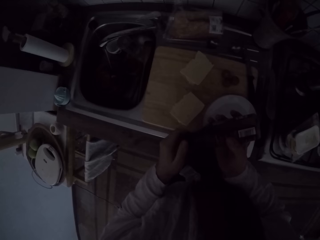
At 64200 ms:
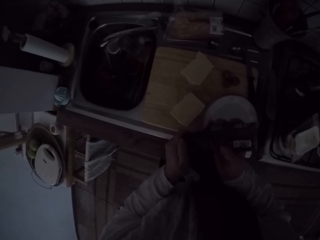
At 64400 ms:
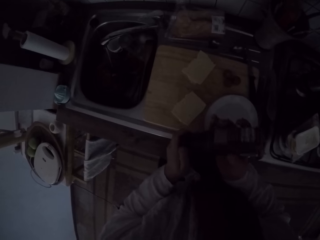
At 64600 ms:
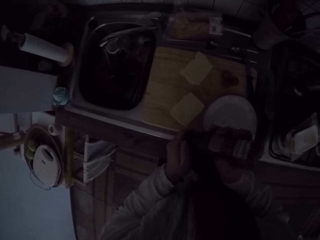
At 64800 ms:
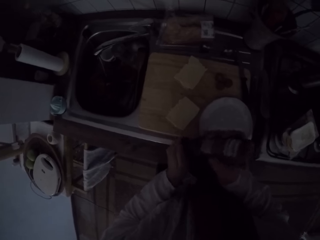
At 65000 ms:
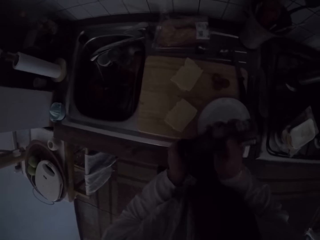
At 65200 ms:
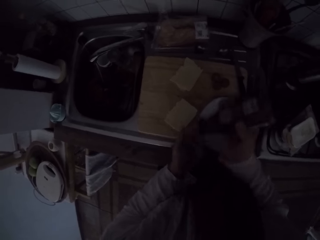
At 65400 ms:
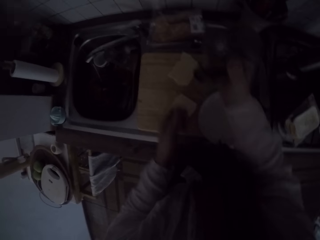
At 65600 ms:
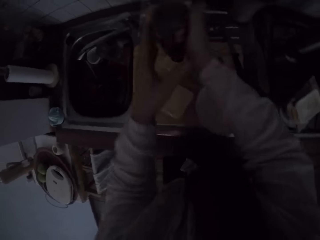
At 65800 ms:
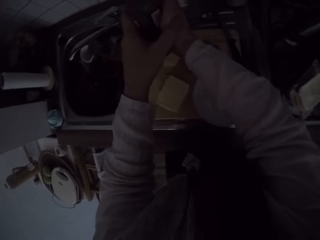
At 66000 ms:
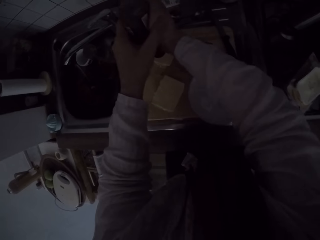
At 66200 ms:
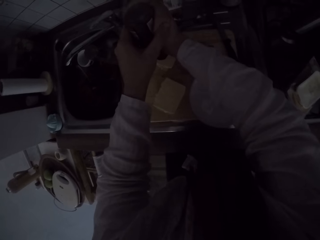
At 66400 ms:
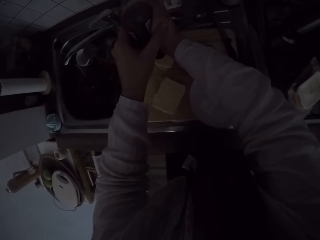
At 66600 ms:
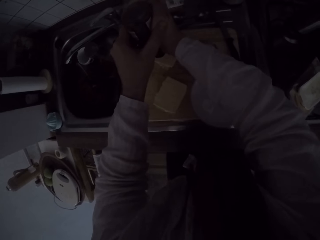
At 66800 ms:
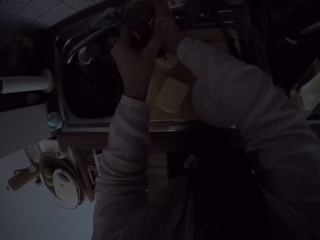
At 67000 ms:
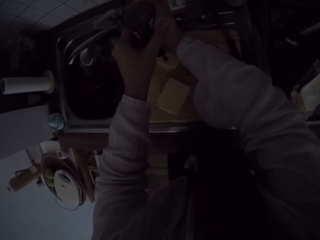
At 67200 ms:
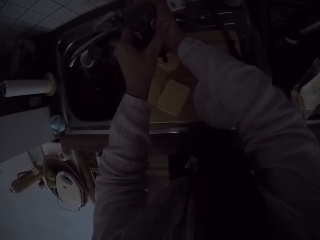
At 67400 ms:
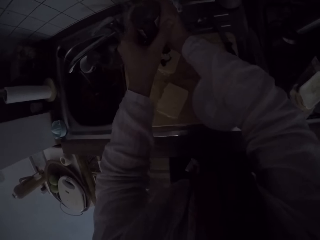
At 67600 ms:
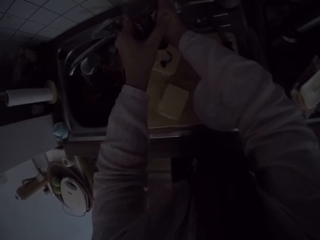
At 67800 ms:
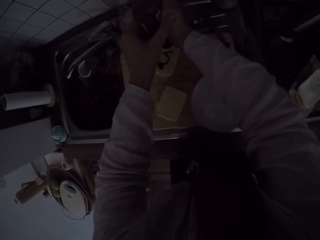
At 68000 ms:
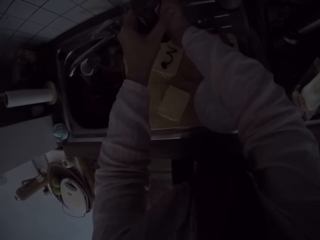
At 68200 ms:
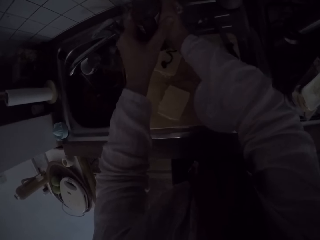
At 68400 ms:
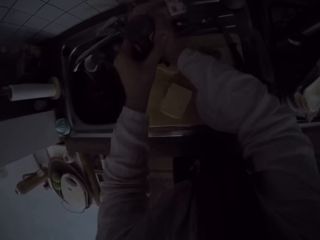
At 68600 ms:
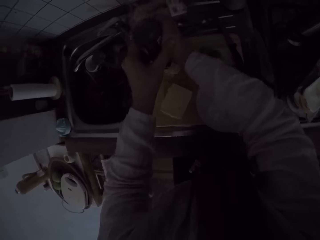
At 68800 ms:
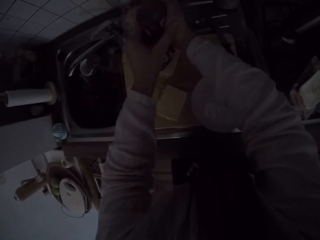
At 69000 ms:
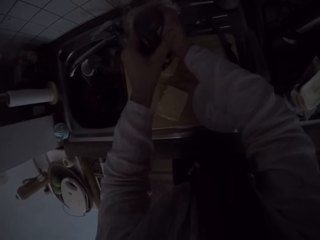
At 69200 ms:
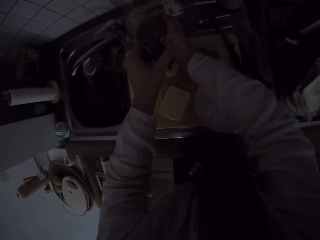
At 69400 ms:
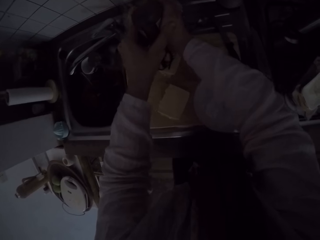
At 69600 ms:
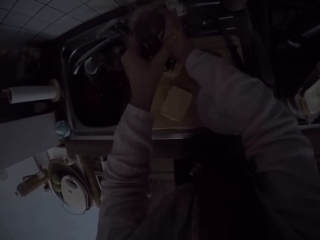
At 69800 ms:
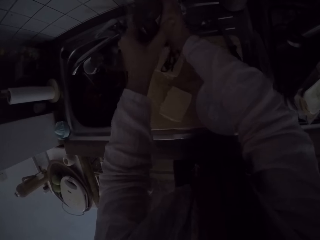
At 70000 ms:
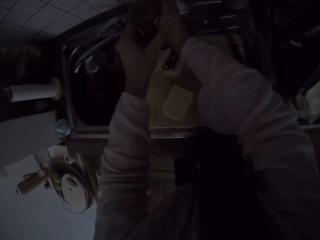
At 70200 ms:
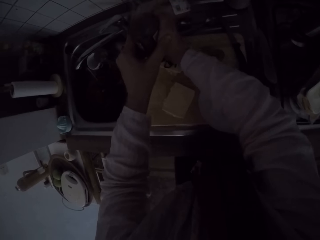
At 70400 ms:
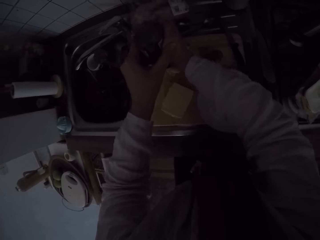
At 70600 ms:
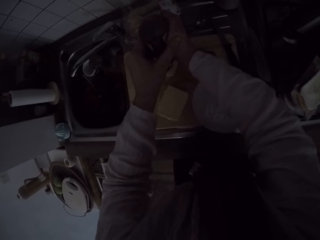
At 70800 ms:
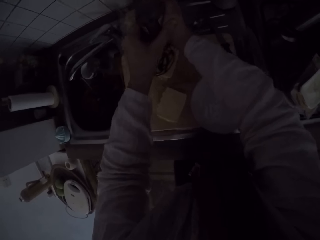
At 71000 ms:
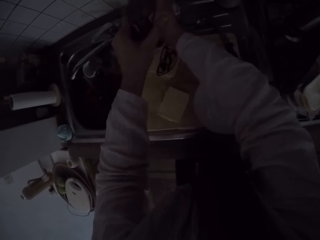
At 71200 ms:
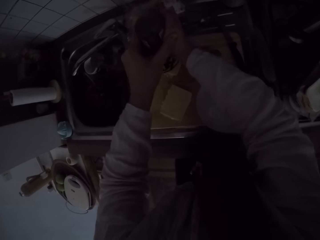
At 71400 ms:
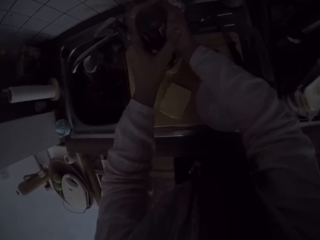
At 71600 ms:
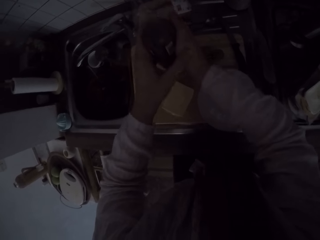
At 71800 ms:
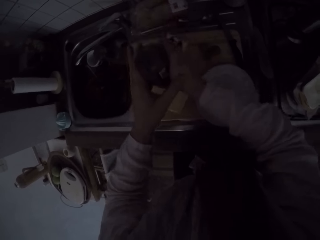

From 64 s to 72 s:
The camera wearer rotates something. They open something. They press out some chocolate from the container on one half of the slice of bread. They apply something on the bread.

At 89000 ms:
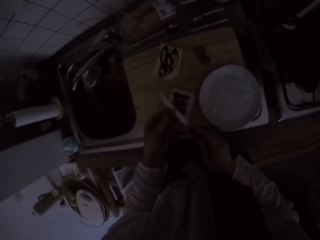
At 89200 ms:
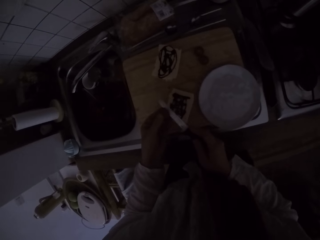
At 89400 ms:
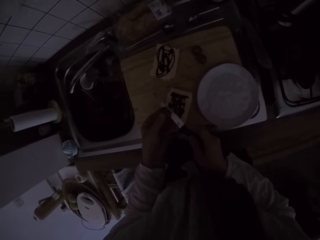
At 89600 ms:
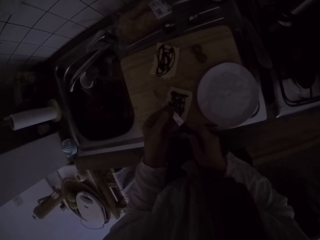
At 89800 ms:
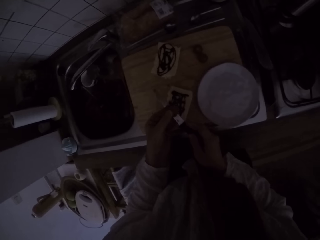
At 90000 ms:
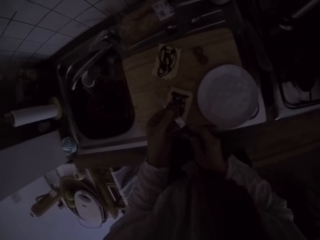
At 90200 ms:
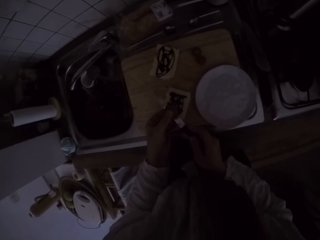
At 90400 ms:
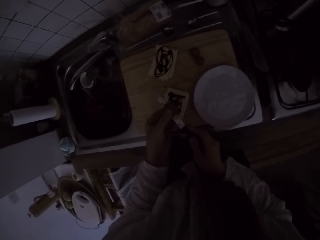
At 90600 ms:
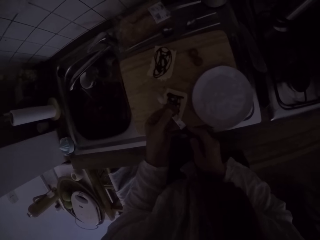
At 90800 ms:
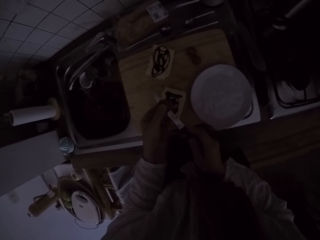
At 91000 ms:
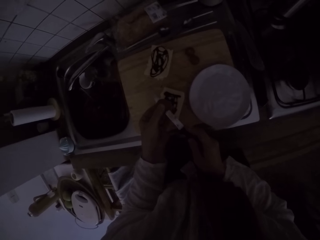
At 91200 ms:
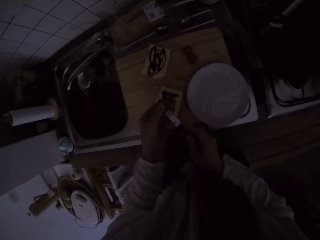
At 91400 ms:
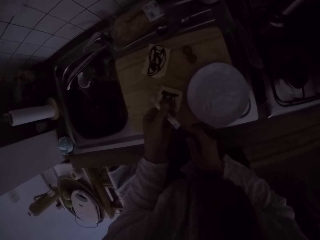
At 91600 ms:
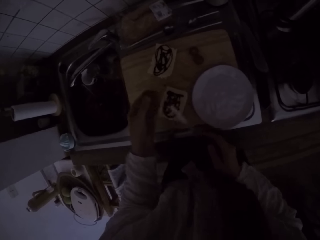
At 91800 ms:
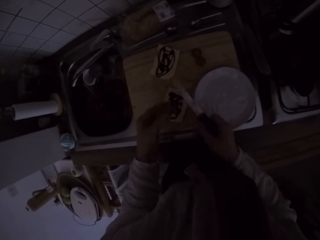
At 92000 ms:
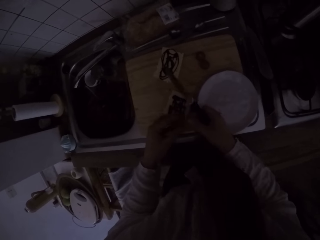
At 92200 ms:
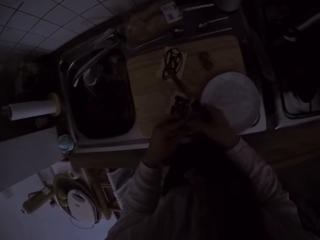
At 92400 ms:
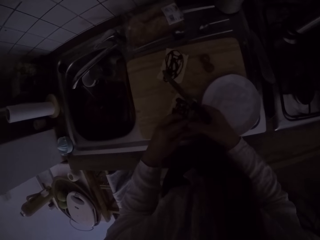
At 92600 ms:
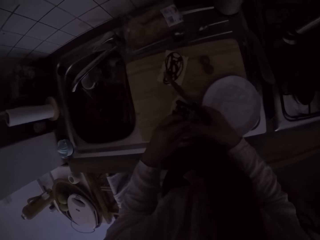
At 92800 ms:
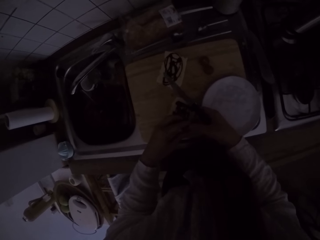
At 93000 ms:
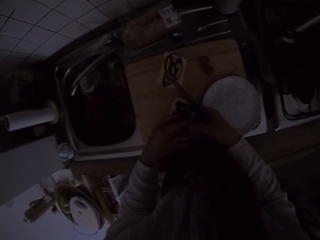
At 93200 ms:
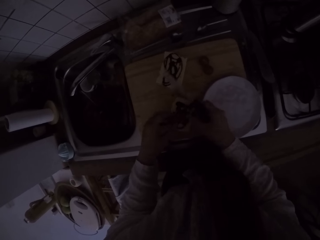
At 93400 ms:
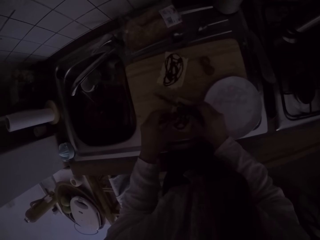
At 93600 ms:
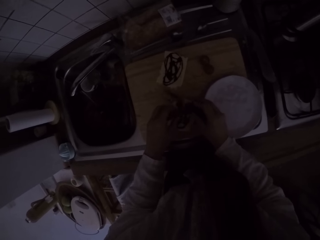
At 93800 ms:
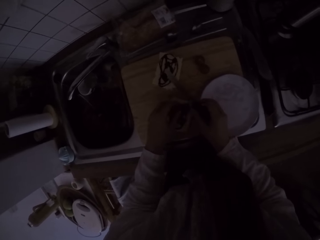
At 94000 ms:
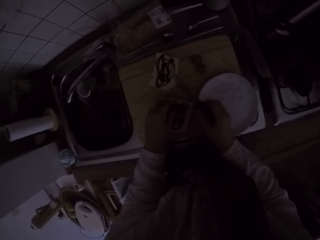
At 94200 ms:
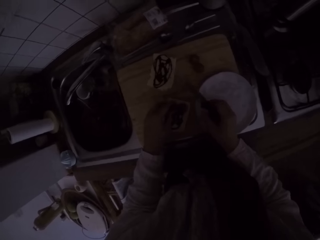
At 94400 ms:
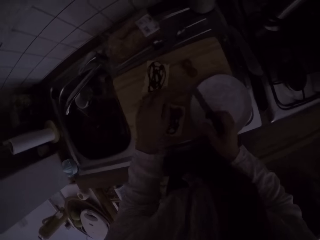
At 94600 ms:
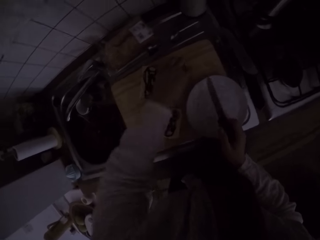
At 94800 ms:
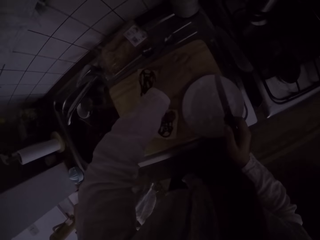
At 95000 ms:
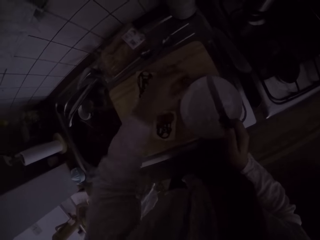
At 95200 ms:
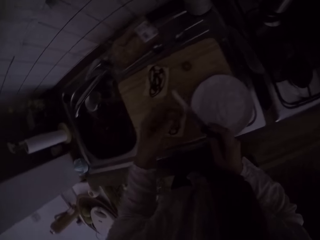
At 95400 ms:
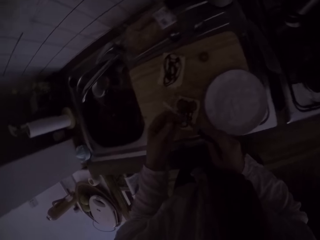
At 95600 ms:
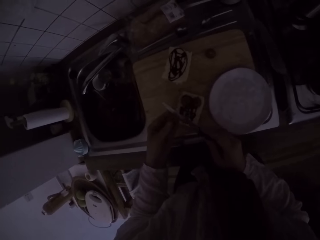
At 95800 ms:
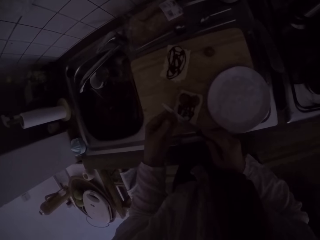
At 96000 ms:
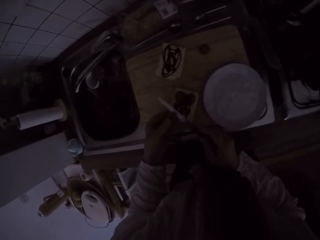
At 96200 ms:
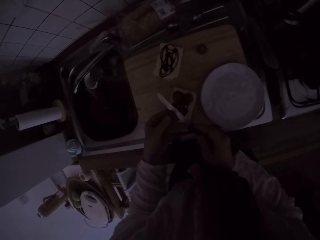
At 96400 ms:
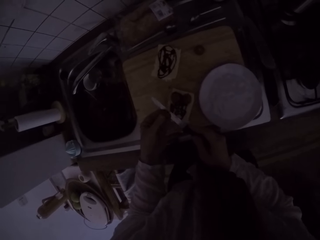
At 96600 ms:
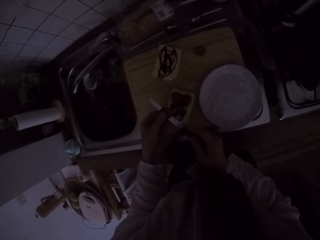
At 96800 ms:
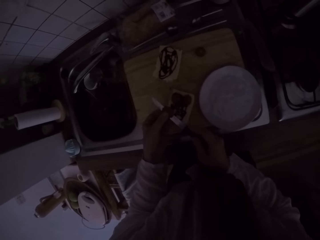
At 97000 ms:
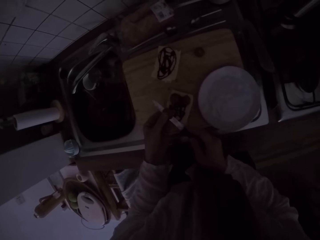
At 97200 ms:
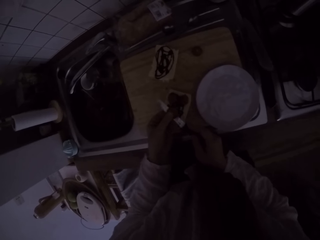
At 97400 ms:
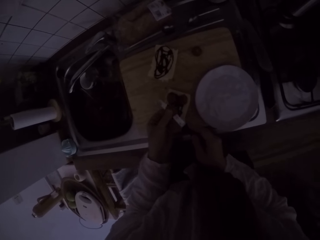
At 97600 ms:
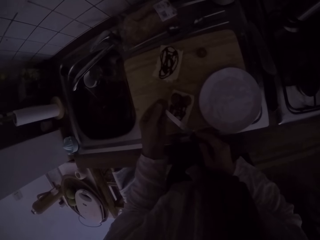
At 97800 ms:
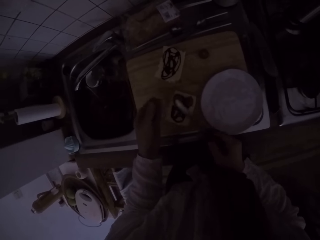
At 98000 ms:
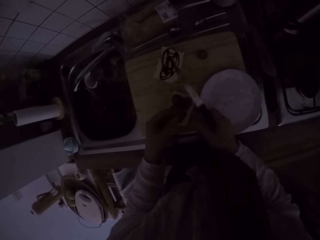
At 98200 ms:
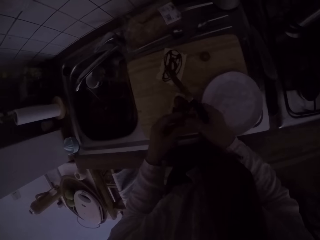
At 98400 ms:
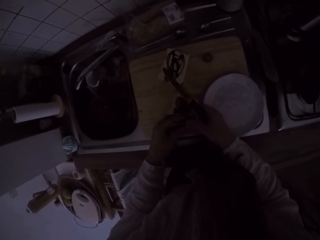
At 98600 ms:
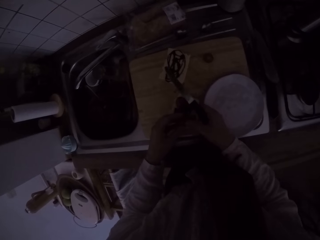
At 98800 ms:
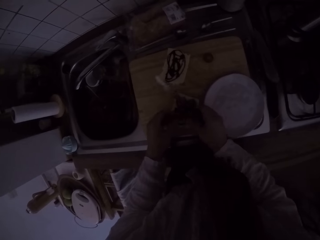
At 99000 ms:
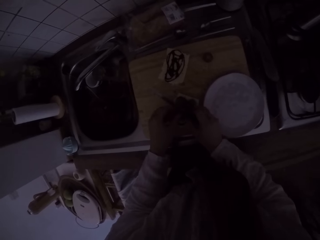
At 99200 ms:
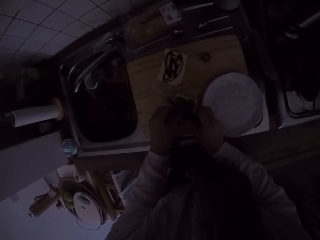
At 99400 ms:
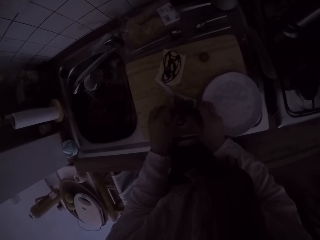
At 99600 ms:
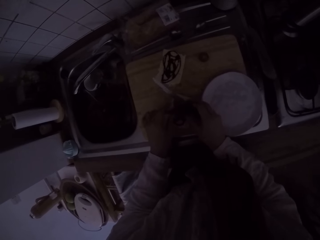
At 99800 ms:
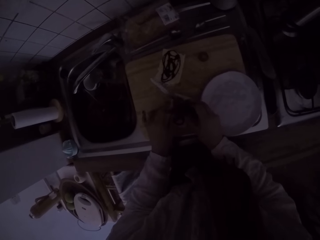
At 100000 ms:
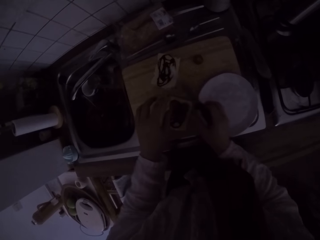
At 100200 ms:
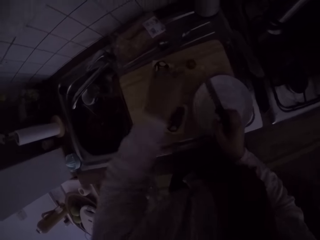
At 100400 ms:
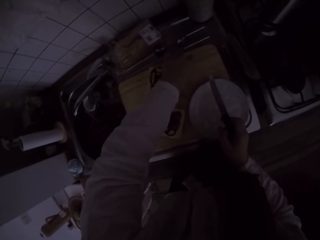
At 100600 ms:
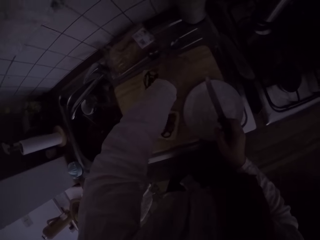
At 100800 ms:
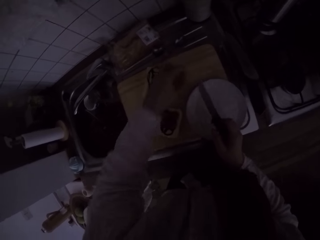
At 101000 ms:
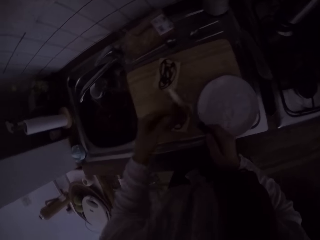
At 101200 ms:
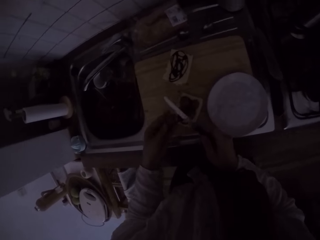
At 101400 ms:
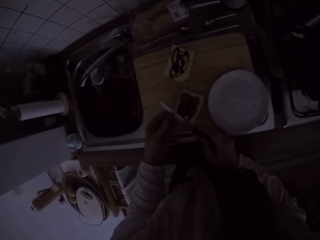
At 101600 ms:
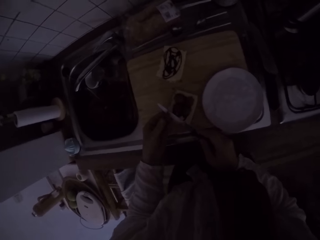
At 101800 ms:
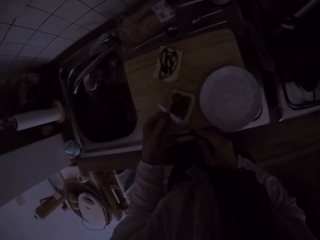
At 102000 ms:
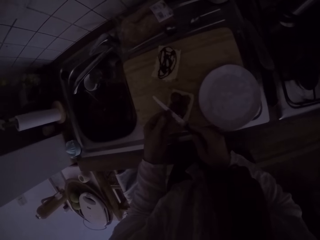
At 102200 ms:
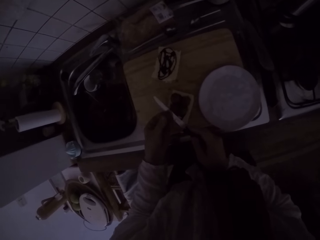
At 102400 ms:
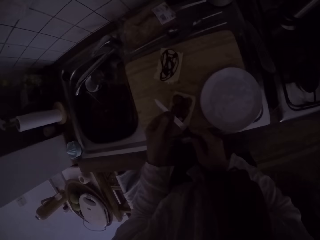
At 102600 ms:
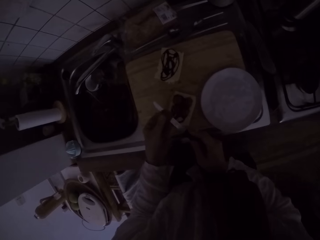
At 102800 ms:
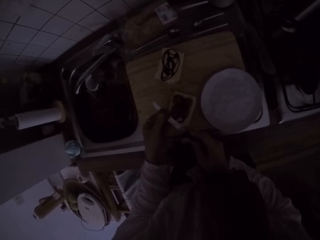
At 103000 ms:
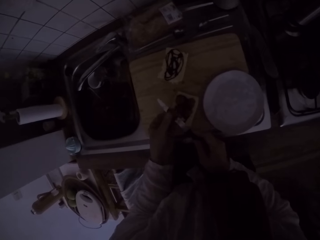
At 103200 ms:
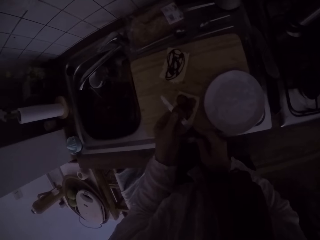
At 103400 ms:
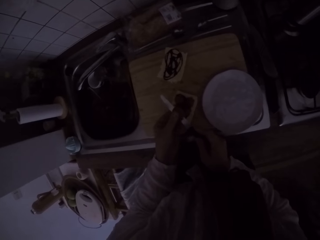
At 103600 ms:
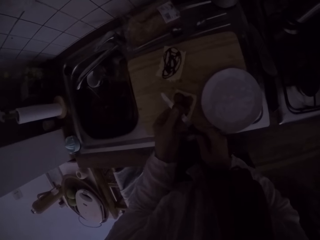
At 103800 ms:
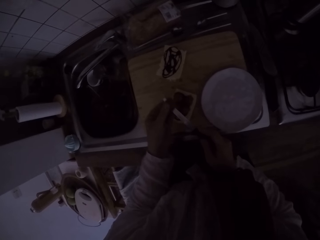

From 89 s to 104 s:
The camera wearer cuts the sausage or tomato. They set the two slices of tomato on one half of the slice of bread. They hold the sausage. They pick up another tomato from the chopping board. They cut the tomato with the knife into two slices. They set the two slices of tomato on the slice of bread. They hold the sausage. They pick up another tomato from the chopping board. They cut the tomato with the knife into two slices.
